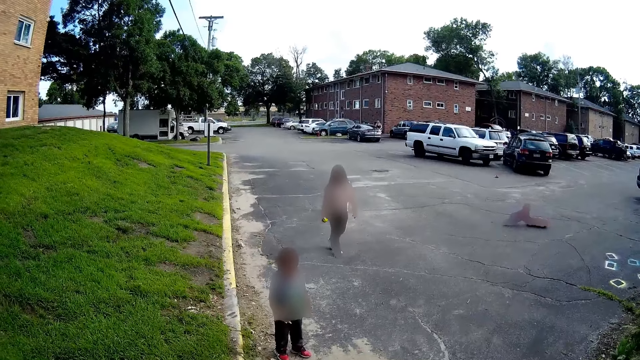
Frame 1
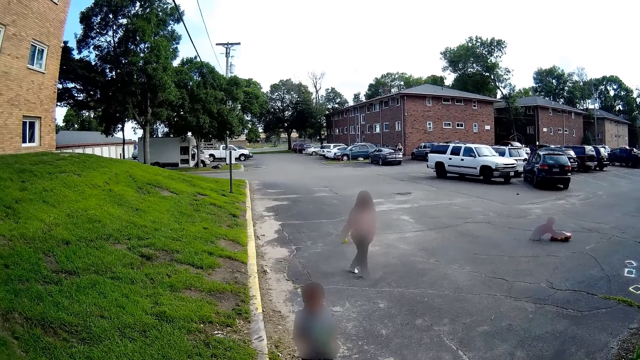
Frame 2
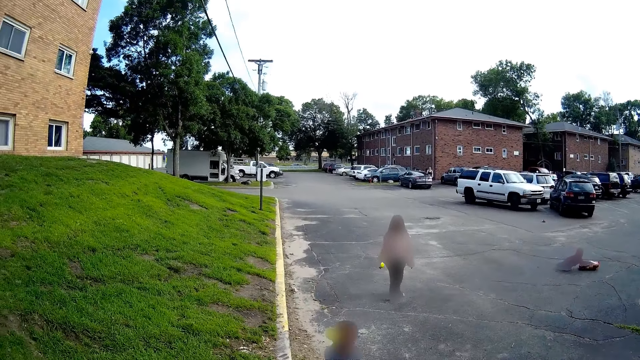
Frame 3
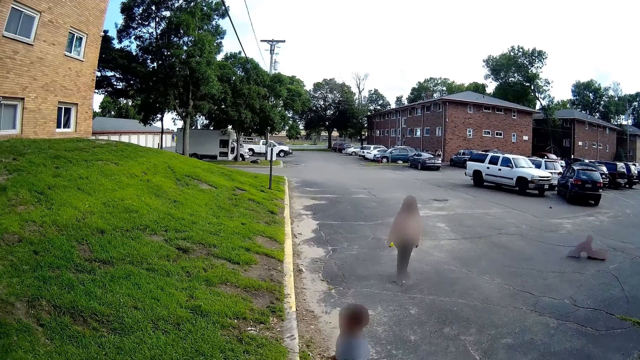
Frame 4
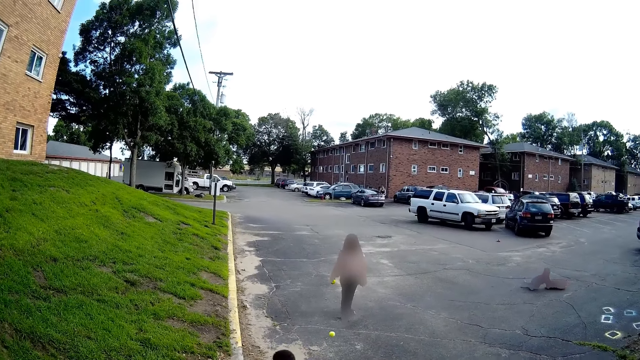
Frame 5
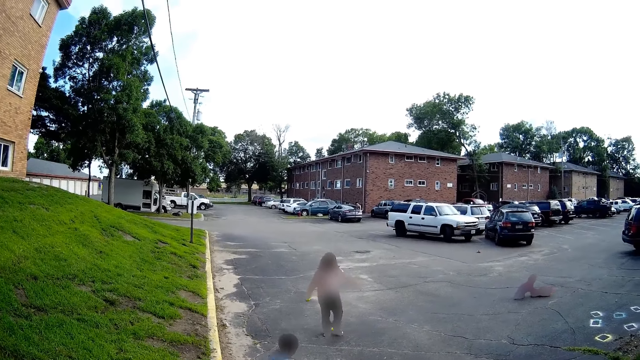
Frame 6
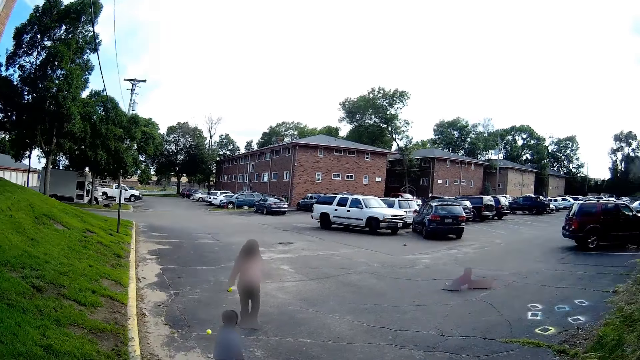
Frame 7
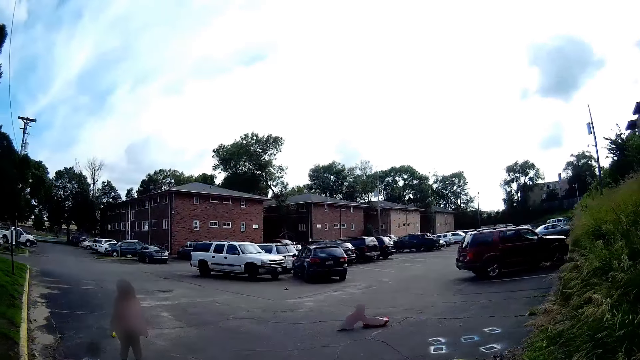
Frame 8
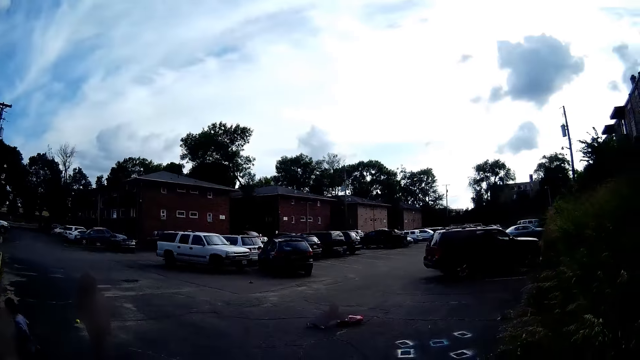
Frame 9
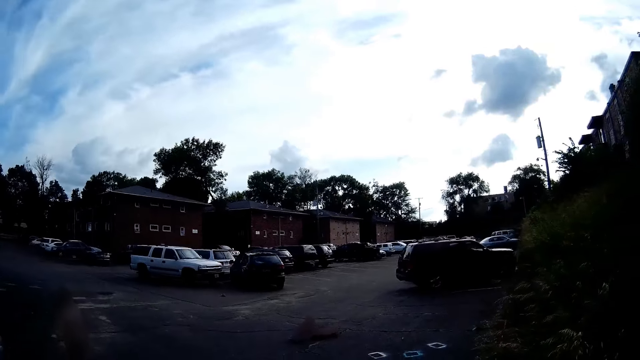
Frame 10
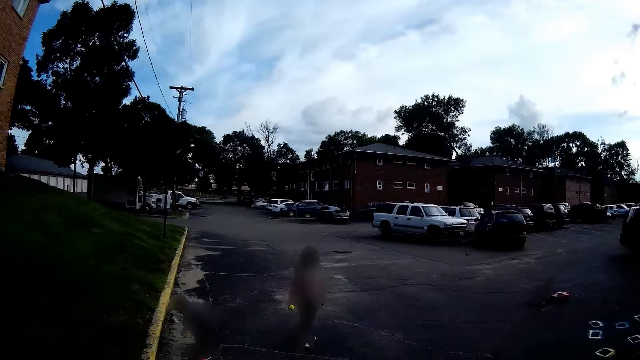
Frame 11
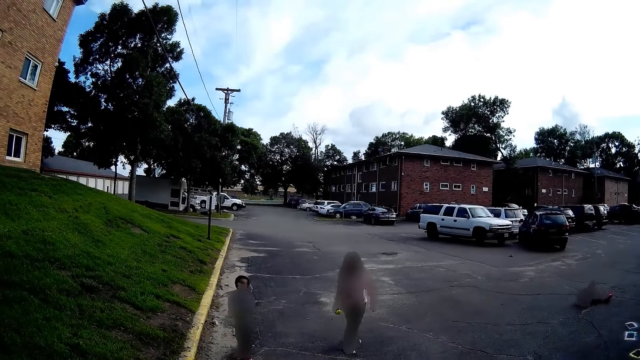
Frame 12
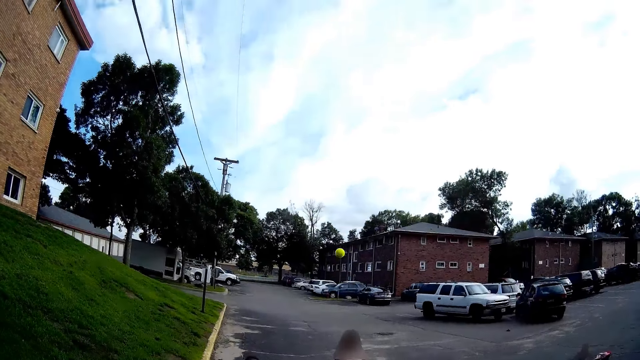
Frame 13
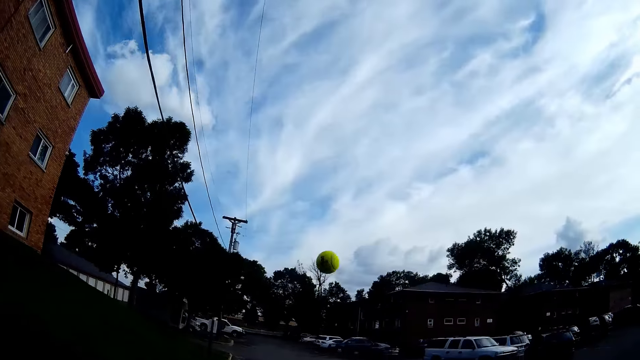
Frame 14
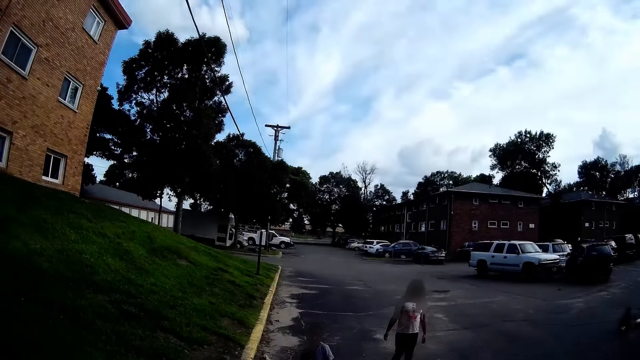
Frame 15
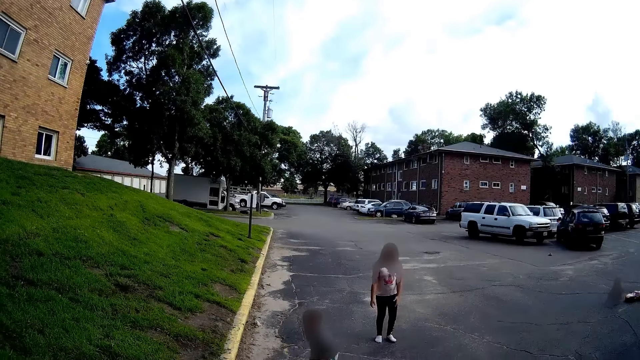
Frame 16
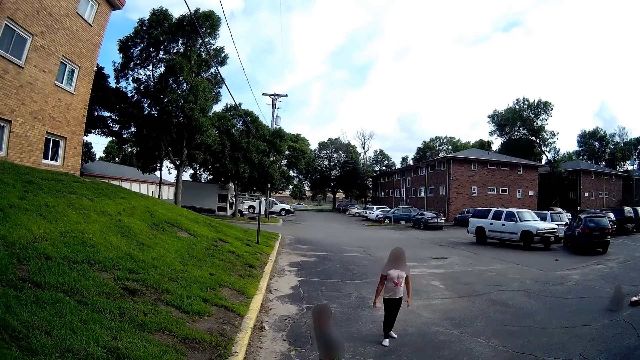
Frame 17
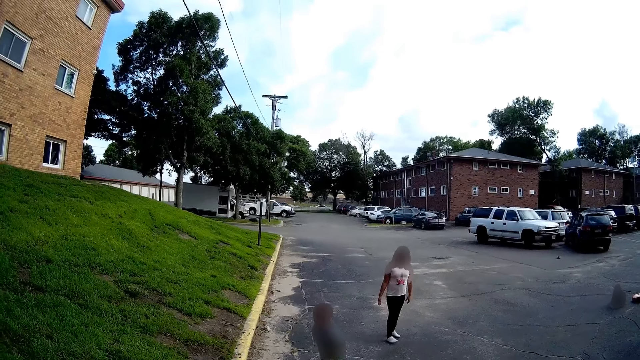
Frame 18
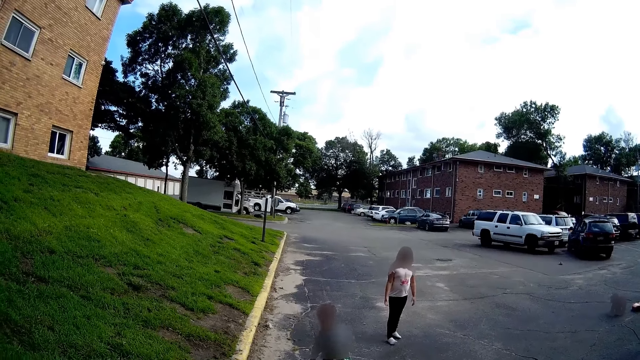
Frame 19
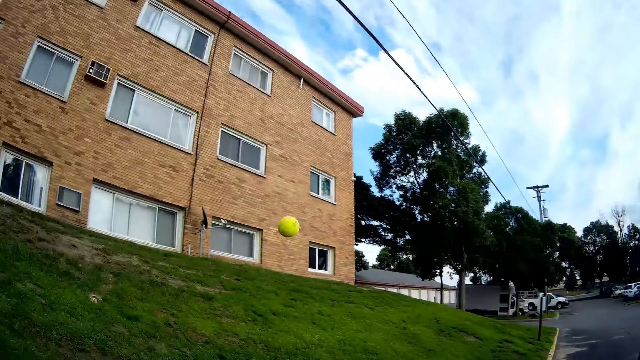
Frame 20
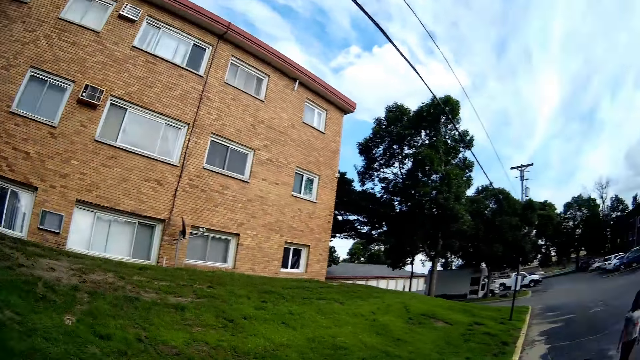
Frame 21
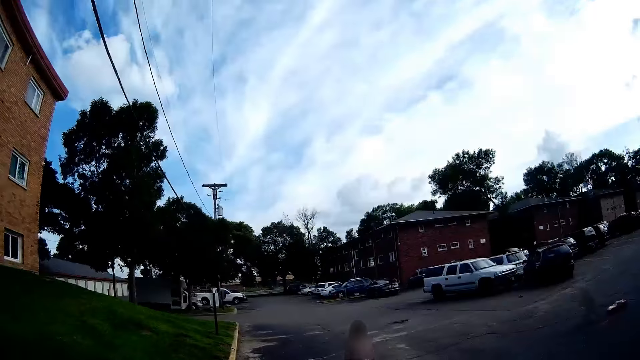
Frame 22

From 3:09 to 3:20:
The camera wearer throws the tennis ball towards a girl. Another girl kicks the tennis ball towards the first girl with her left leg. The camera wearer talks to the first girl. The first girl picks up the tennis ball from the floor with her right hand. The other girl throws the tennis ball towards the camera wearer with her right hand. The first girl converses with the camera wearer. The camera wearer converses with the first girl. The first girl throws the tennis ball towards the camera wearer with her right hand.

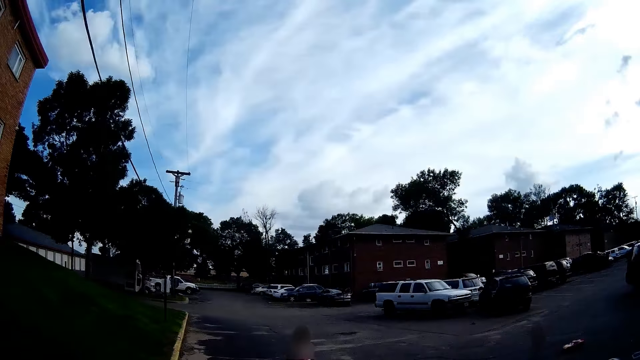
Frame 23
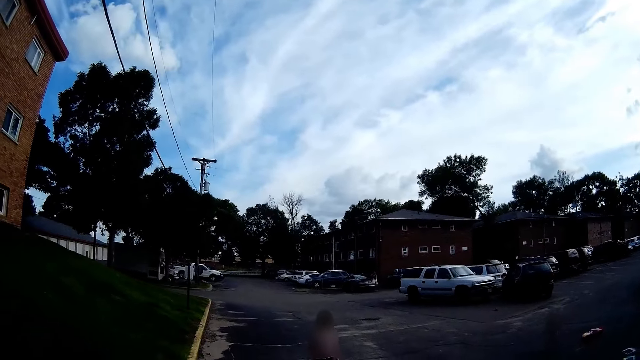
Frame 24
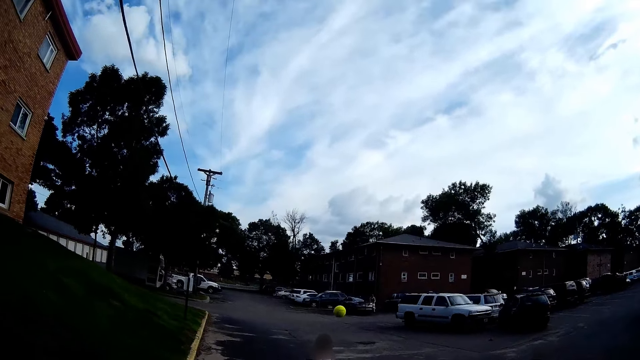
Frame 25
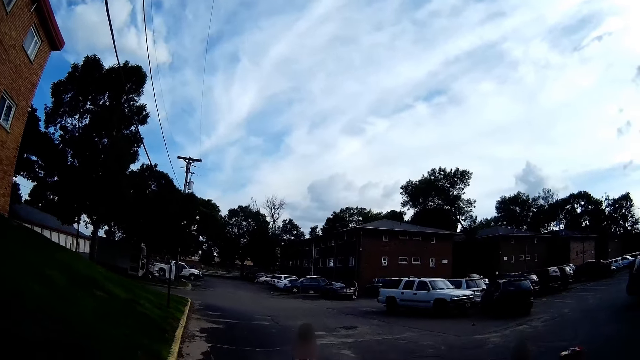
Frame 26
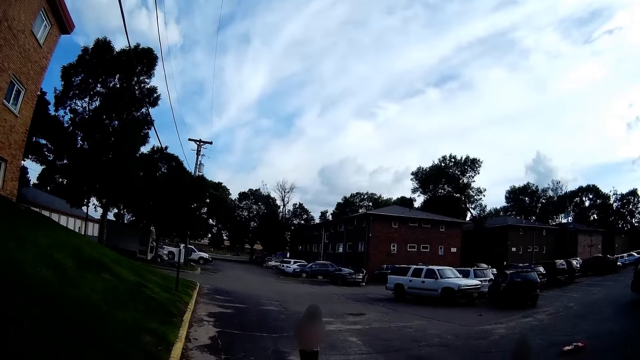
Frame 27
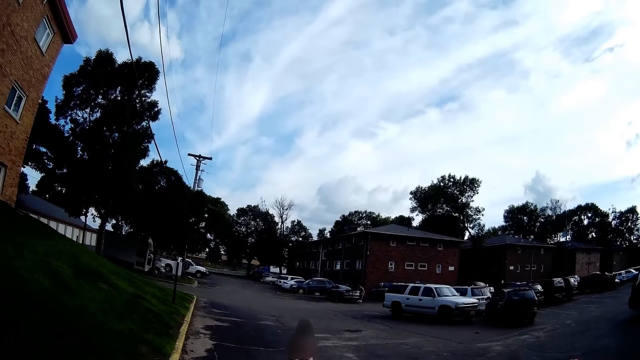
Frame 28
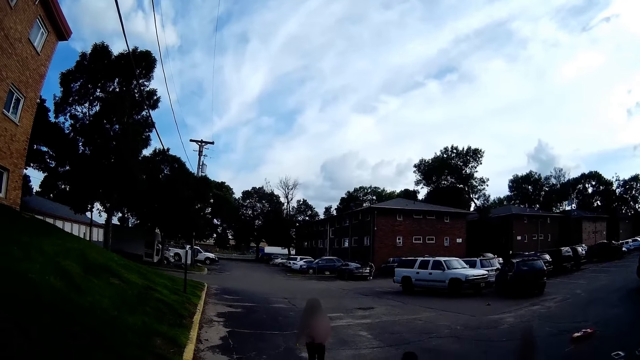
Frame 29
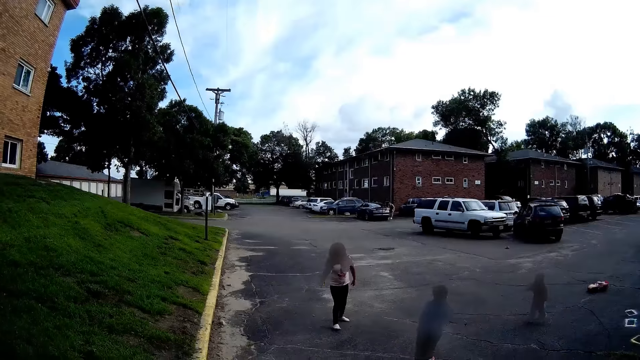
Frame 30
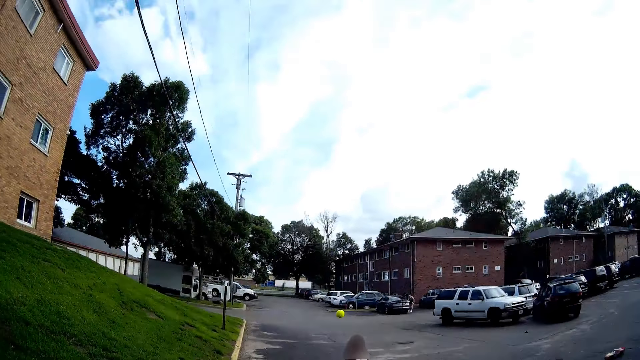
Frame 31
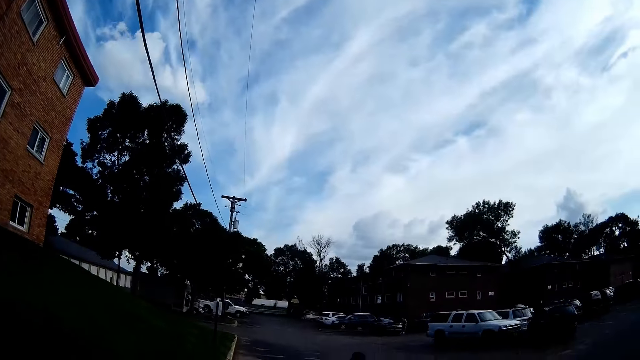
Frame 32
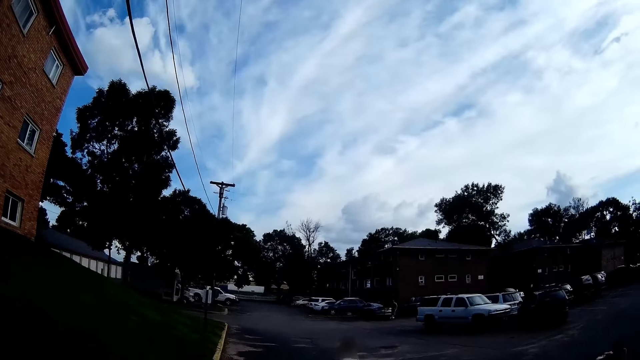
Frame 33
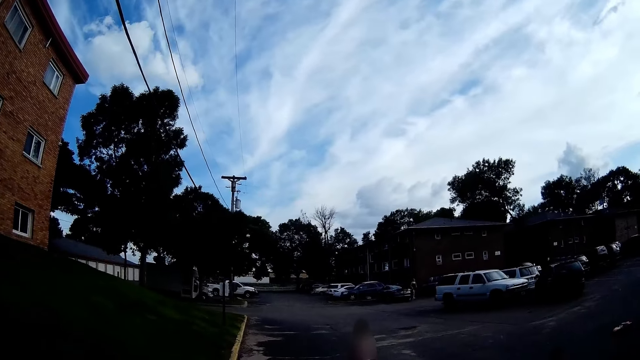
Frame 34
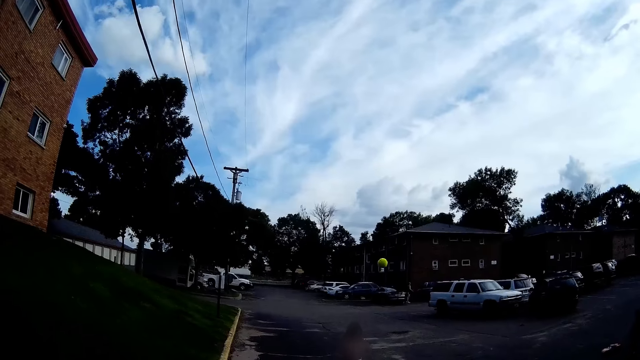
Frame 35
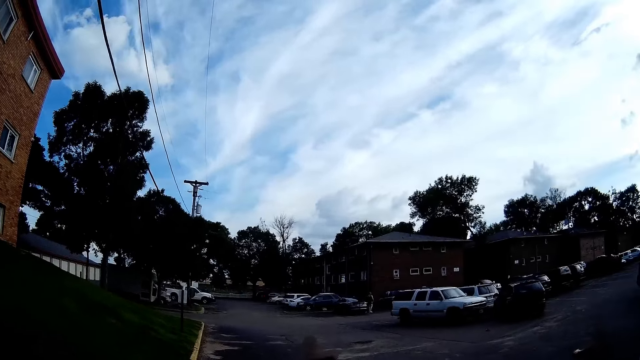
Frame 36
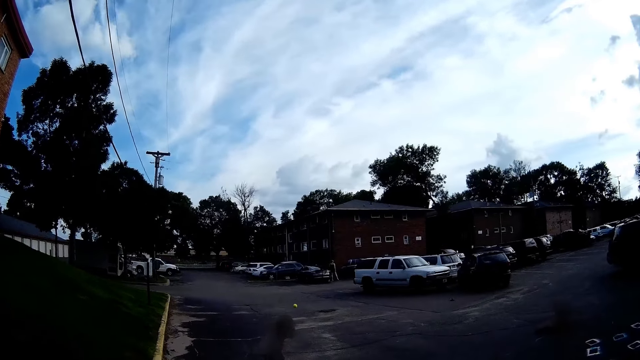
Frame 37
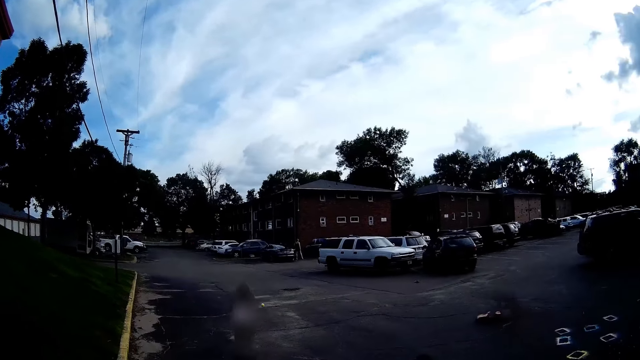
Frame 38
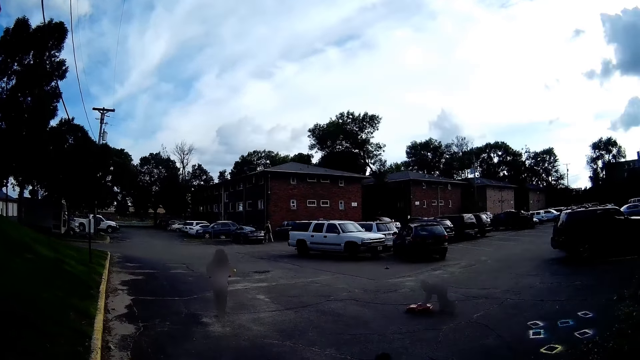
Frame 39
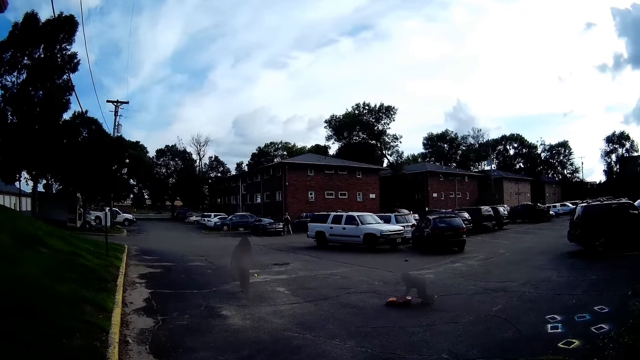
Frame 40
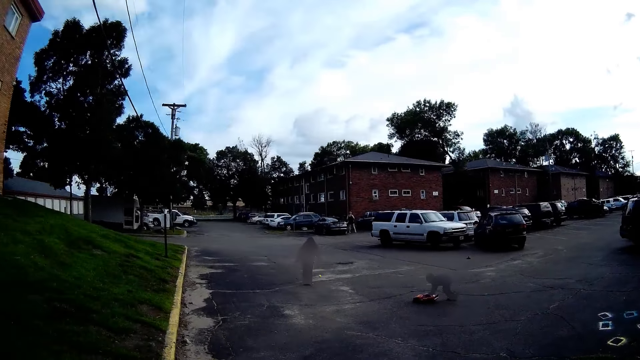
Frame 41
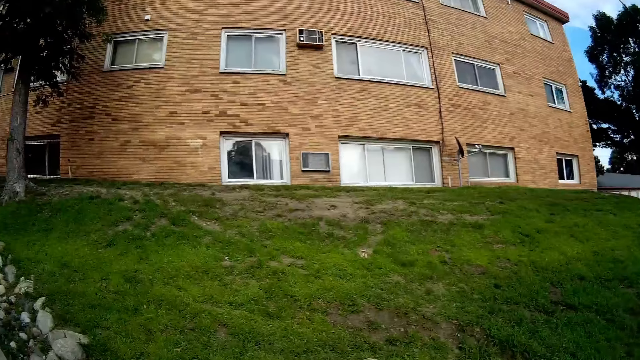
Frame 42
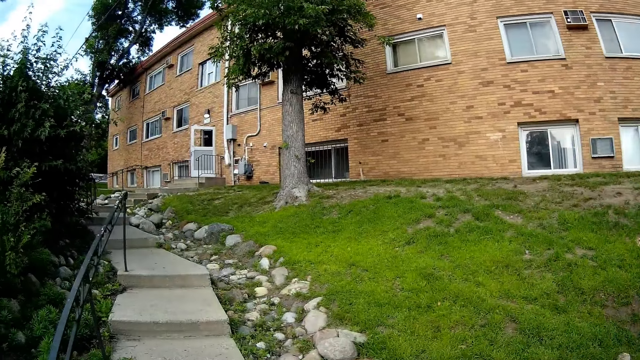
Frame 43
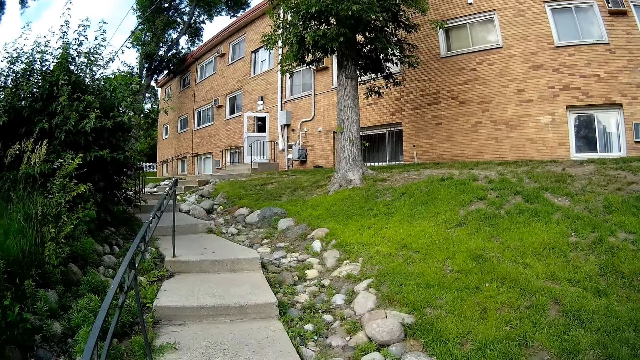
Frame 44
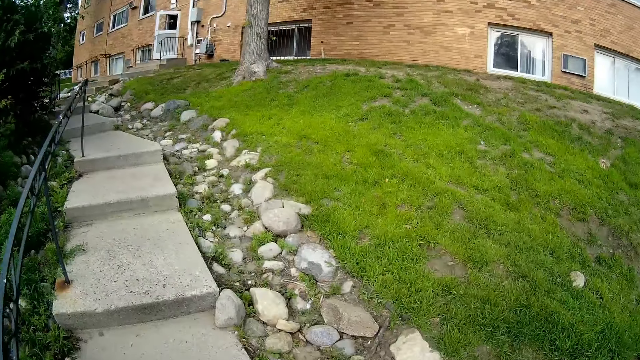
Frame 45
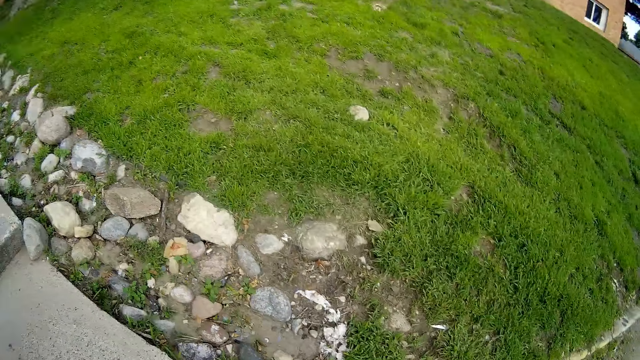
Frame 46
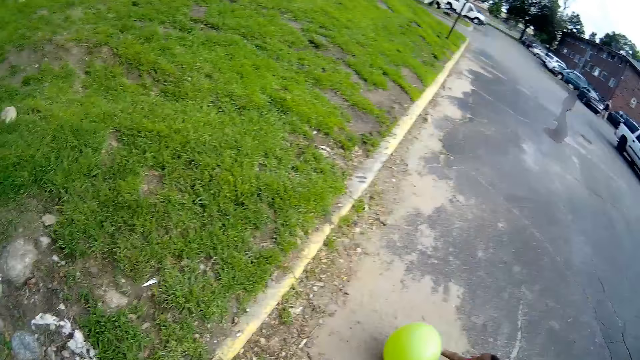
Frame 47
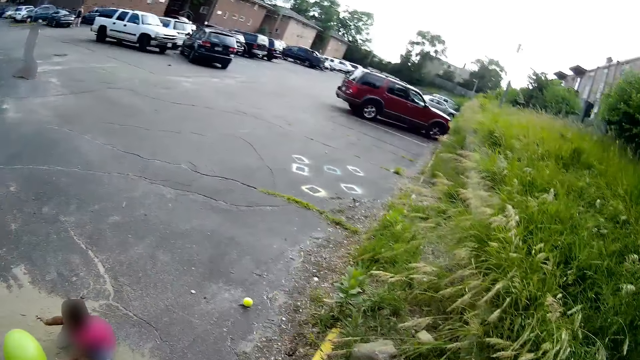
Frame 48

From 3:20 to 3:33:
The camera wearer speaks to a girl. They throw the tennis ball towards another girl. The second girl catches the tennis ball with both hands. The second girl throws the tennis ball towards the camera wearer with her right hand. The camera wearer throws the tennis ball towards the second girl. The second girl runs toward the tennis ball. The first girl pushes a toy car on the ground with both hands and plays with the toy car. The camera wearer looks around.
